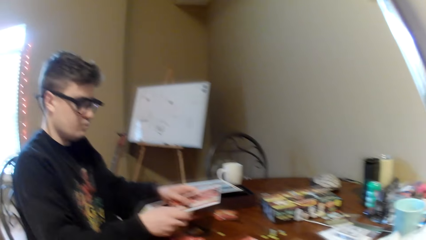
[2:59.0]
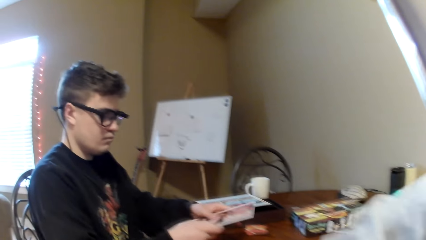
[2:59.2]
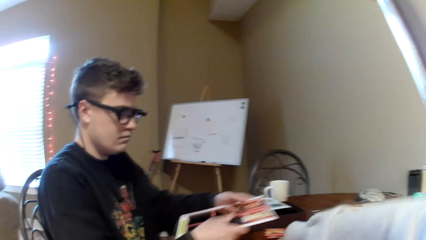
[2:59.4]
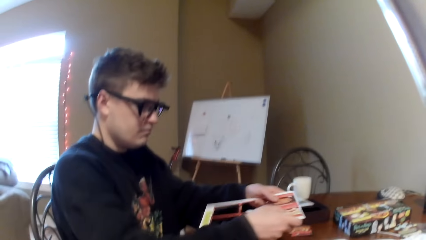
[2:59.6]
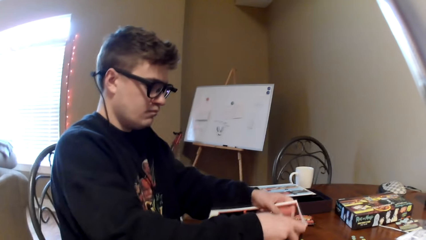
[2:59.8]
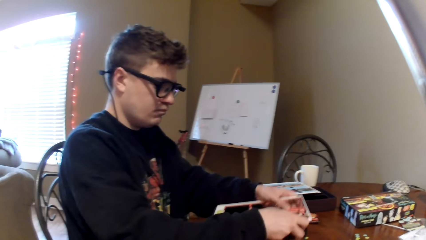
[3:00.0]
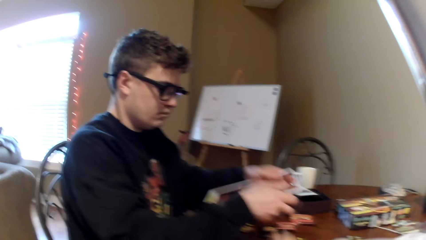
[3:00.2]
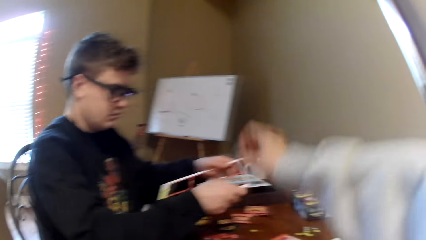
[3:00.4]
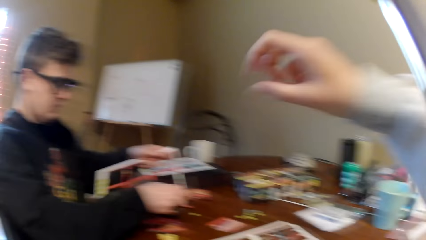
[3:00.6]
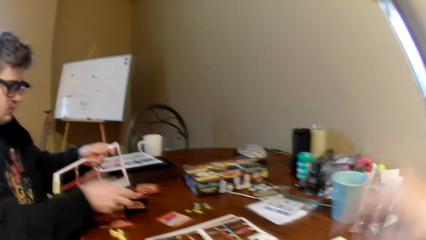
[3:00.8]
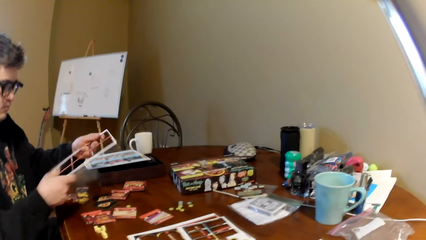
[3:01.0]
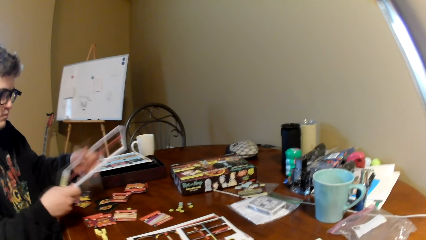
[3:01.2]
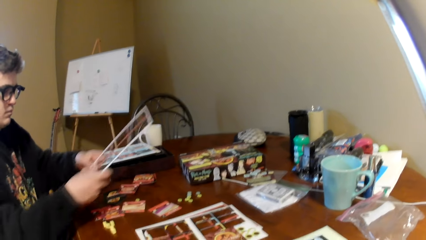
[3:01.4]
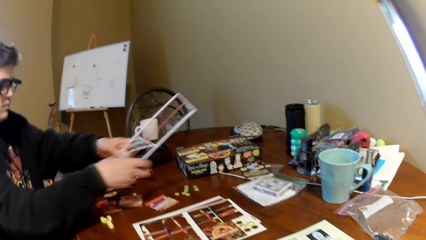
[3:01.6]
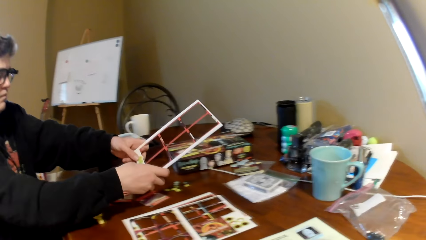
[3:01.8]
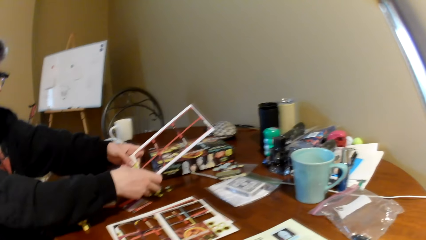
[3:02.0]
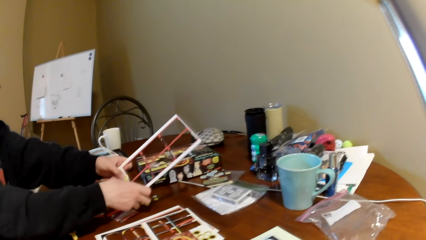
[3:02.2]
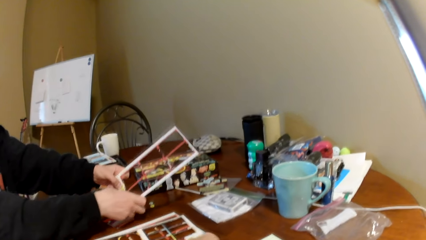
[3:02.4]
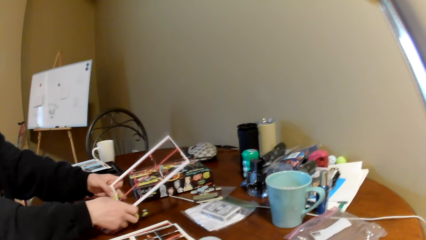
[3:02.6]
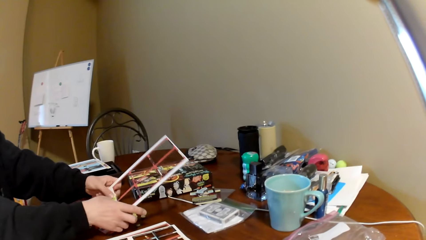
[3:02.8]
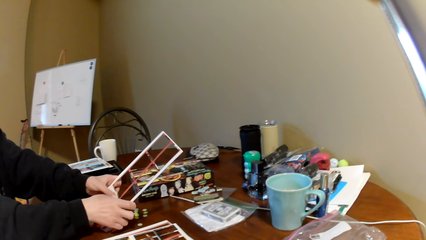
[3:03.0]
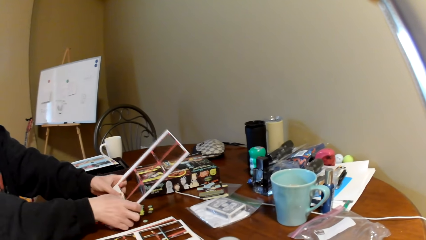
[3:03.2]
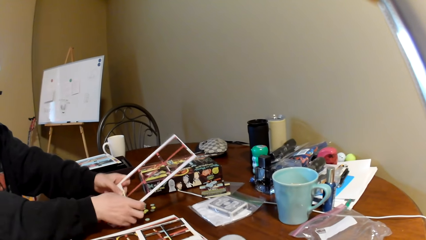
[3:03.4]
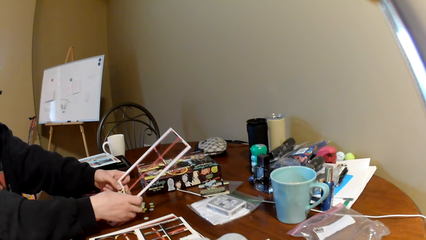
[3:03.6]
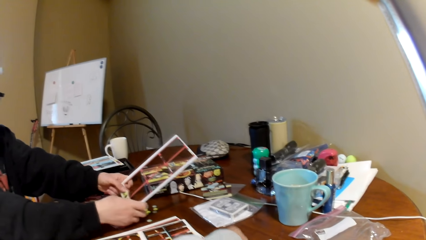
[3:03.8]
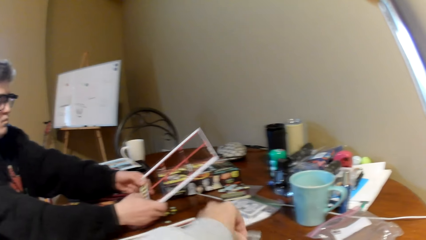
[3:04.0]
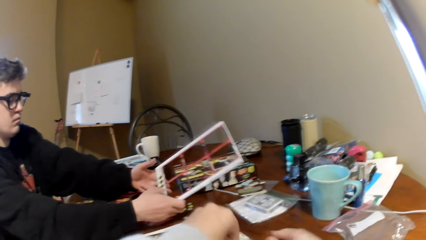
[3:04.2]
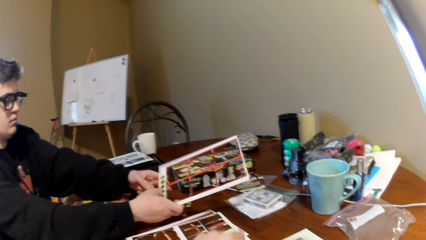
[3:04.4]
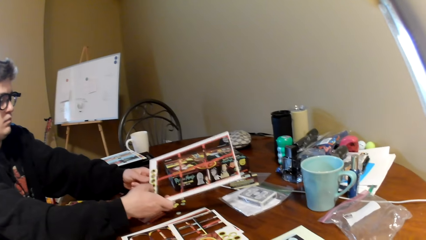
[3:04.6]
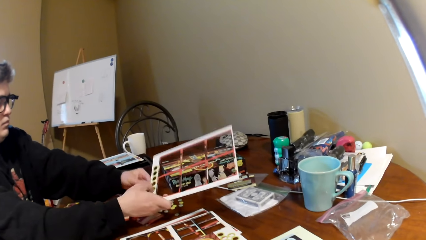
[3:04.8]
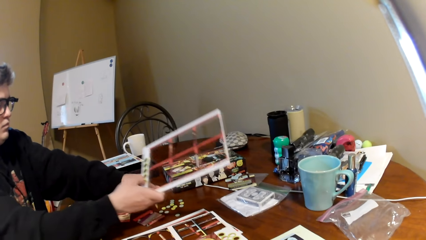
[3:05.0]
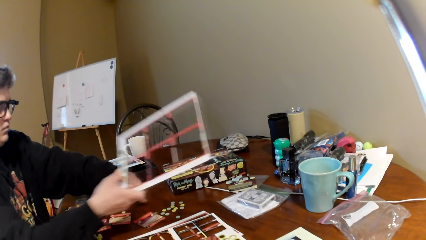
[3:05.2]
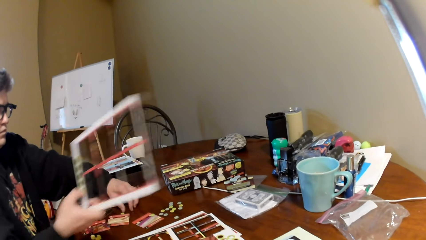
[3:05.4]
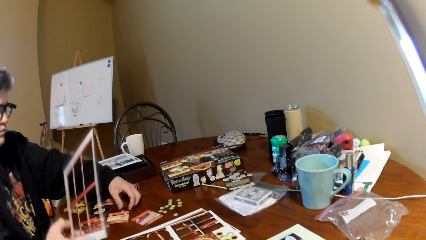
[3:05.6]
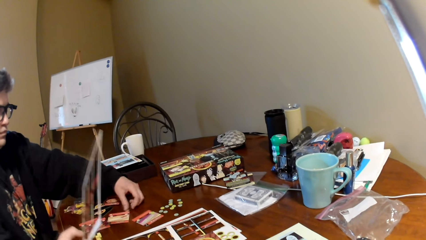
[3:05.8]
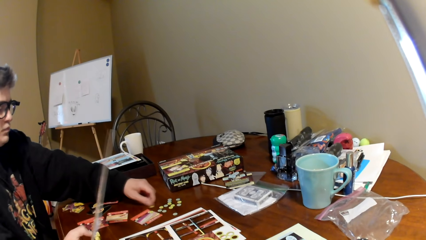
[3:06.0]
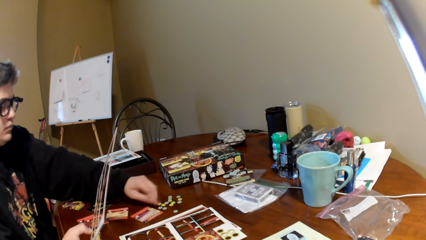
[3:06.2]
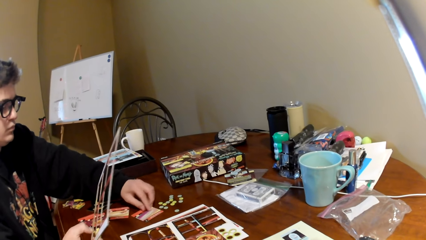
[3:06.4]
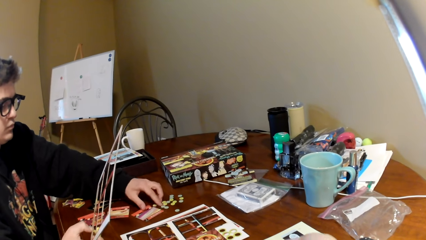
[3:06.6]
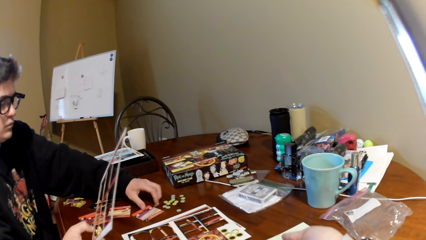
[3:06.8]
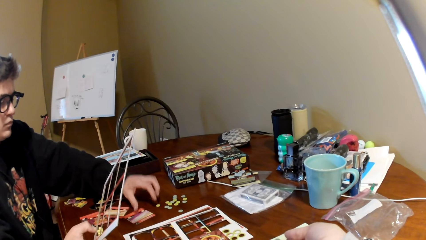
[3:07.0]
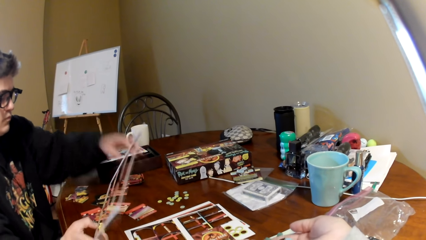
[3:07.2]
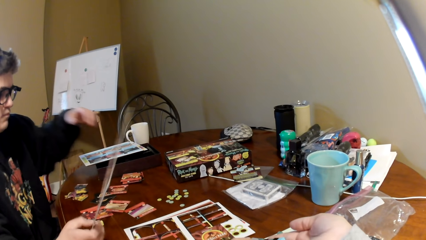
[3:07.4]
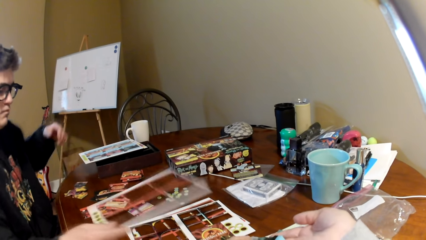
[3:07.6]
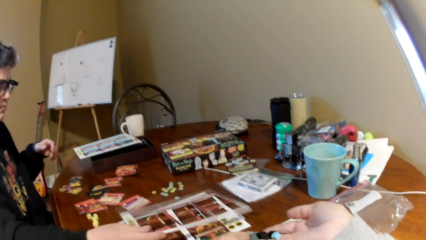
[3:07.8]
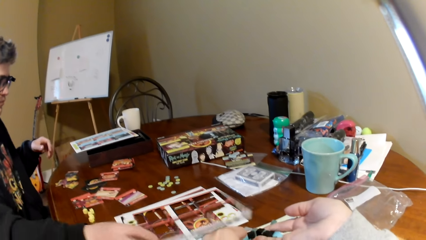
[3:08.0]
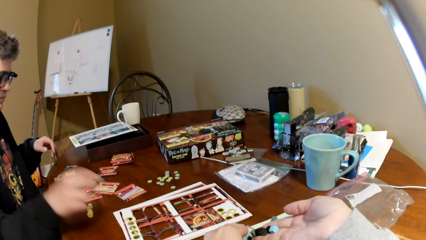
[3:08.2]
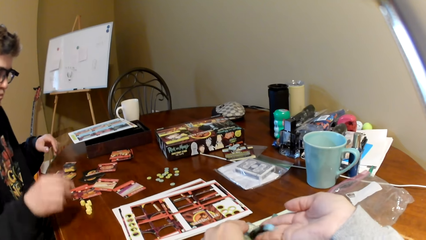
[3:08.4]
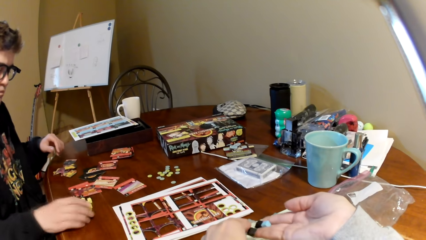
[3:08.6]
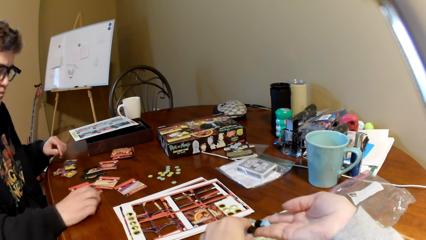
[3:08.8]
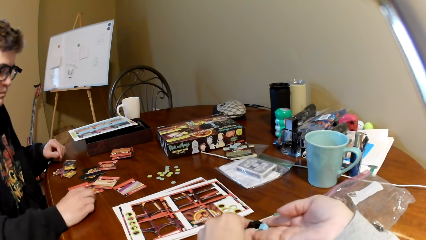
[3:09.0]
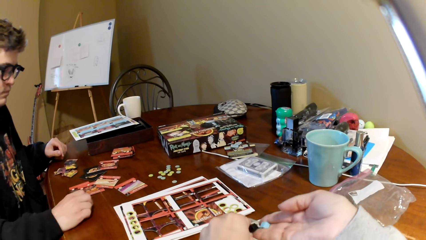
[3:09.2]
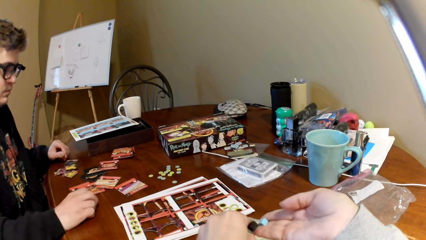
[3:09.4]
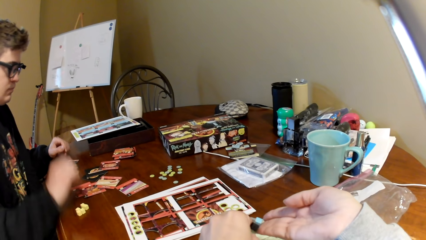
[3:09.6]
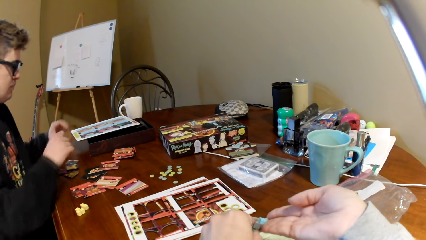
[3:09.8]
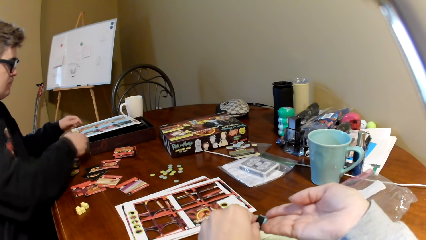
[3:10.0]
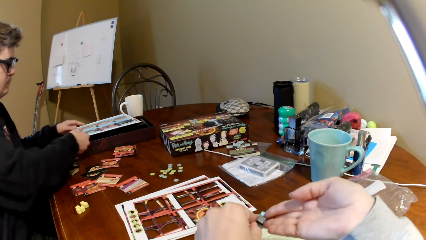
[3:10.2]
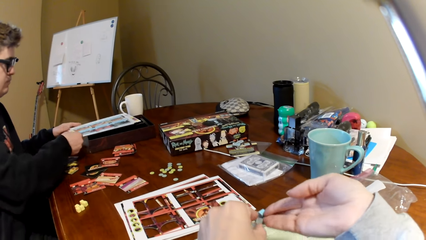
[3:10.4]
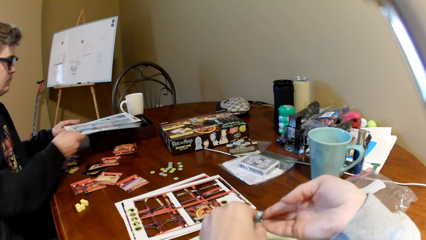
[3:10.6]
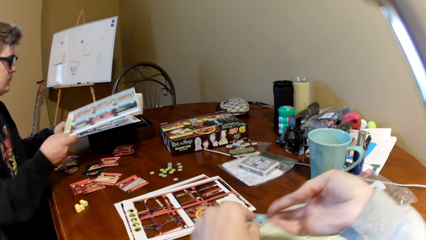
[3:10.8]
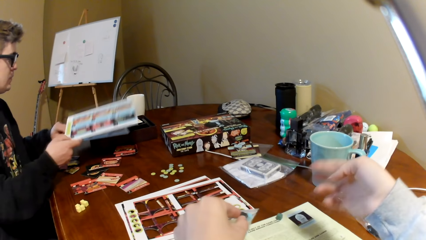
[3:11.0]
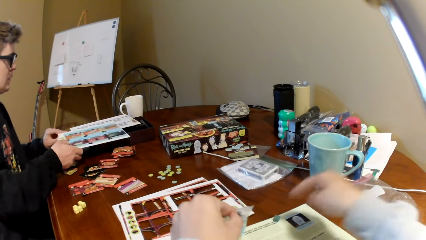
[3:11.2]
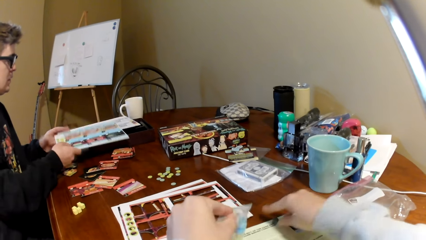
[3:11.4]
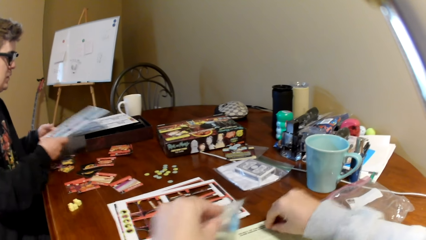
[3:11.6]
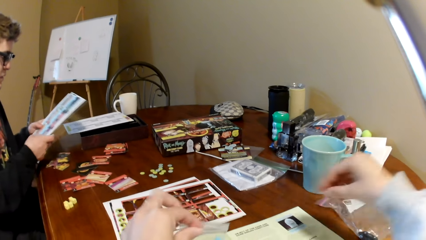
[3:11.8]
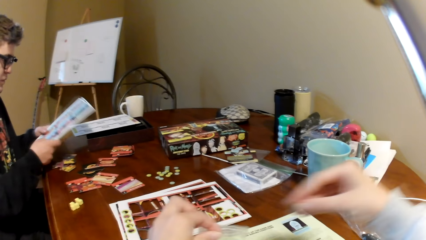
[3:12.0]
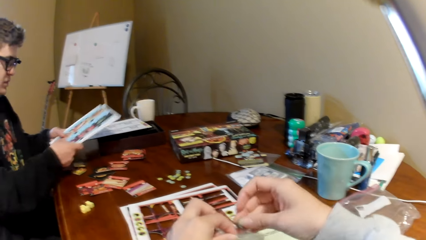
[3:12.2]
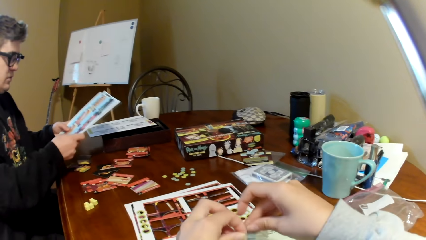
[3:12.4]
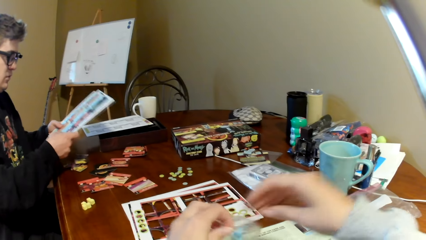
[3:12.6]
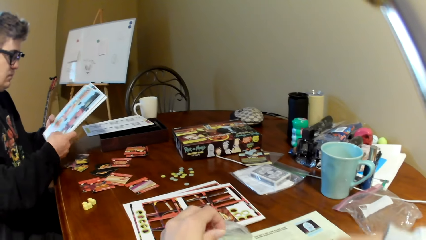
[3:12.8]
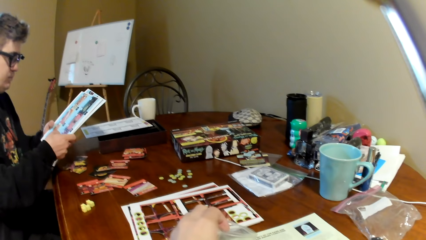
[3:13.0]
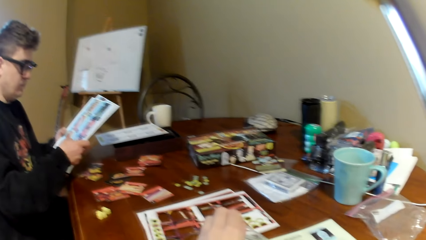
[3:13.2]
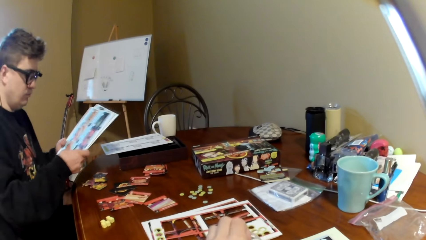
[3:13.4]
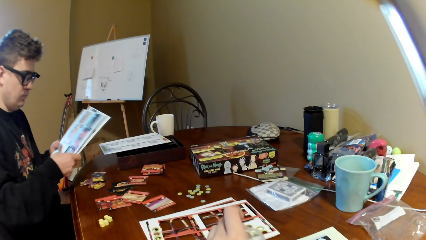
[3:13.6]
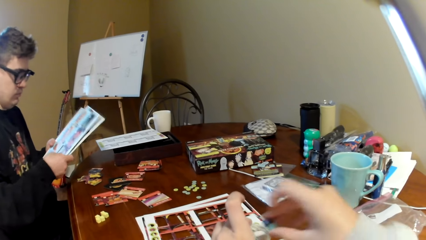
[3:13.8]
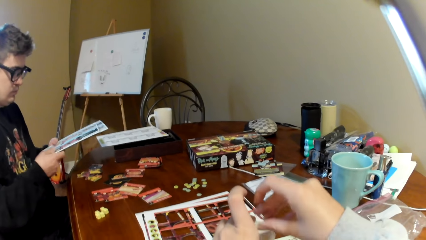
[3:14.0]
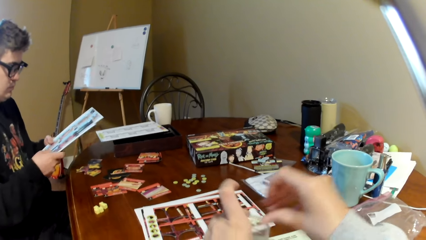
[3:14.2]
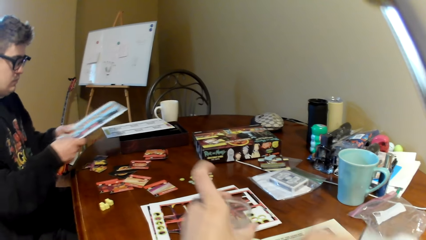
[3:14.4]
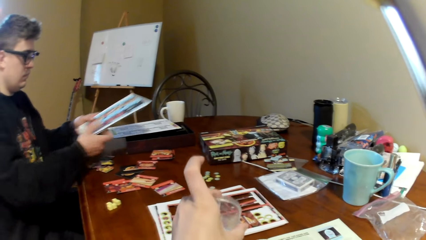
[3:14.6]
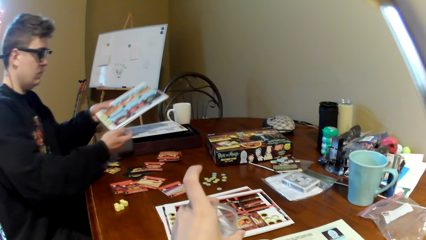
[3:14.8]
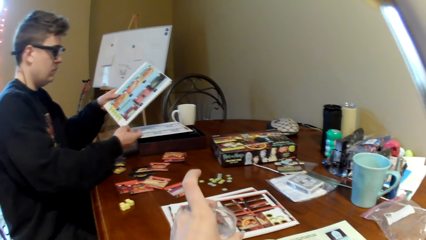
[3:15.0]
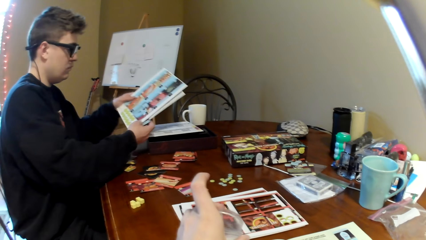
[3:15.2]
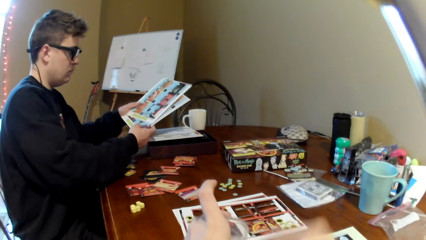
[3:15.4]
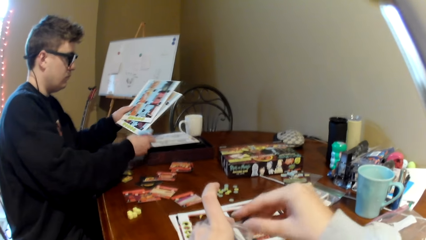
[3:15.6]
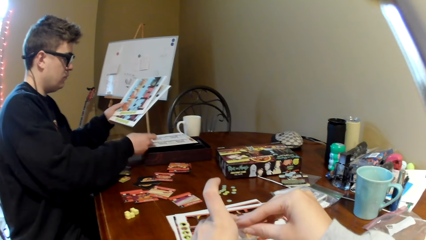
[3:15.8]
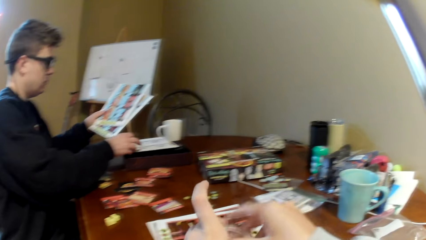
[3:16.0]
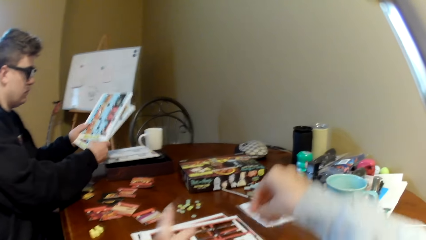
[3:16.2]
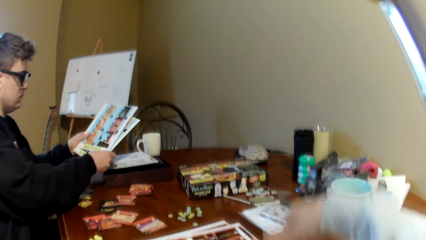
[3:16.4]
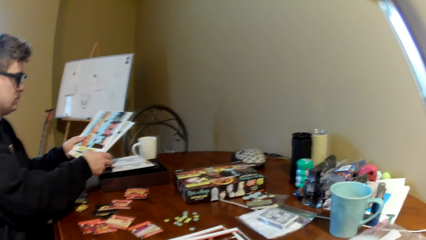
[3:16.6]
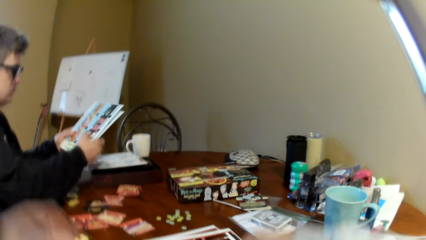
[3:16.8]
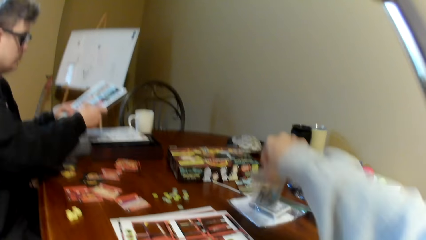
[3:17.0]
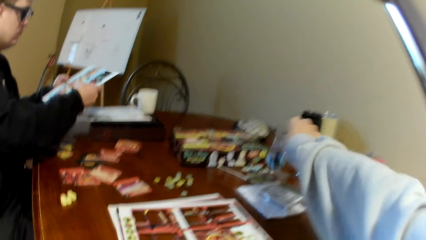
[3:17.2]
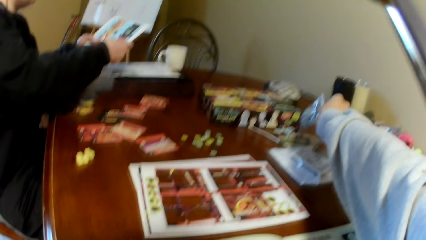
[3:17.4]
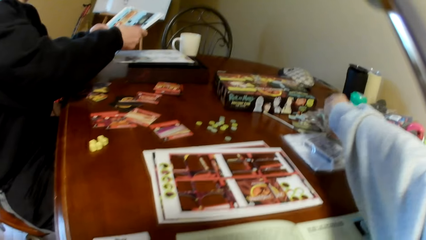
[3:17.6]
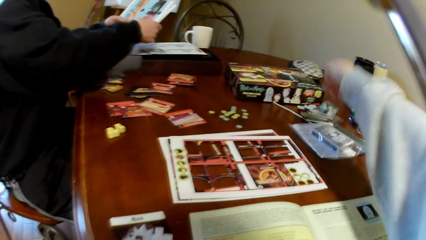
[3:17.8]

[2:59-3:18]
The camera wearer moves his hand on the table. He lifts the right hand. A man lifts the board, removes the poker chips from the board, lifts the board, moves the pieces on the table, touches the board, puts down the card holder, and places the board on the table. The camera wearer puts something on a paper. The man holds the dice. The camera wearer holds the pieces. The man picks up the board. The camera wearer picks up the piece. He moves the right hand. The man looks at the boards. The camera wearer puts something on the paper. He holds the pieces together, moves both hands, and puts something on the paper. The man puts down the card and looks at the boards. The camera wearer moves the plastic packet.
